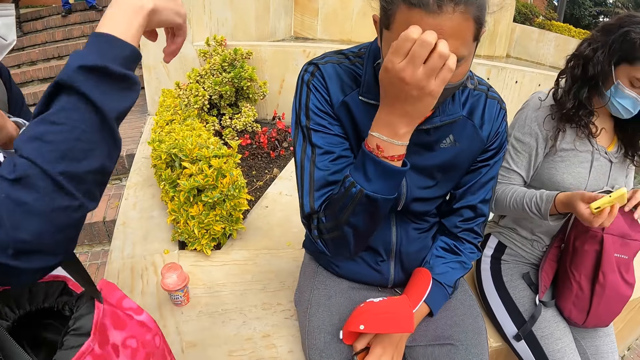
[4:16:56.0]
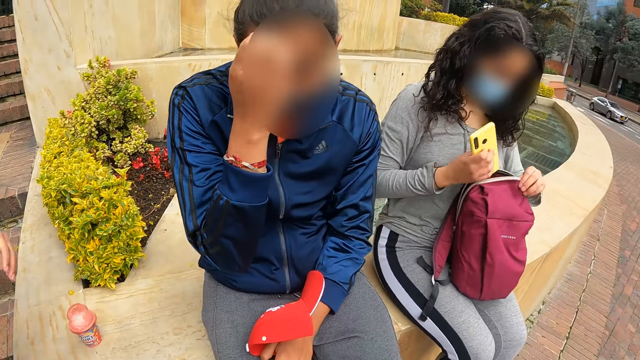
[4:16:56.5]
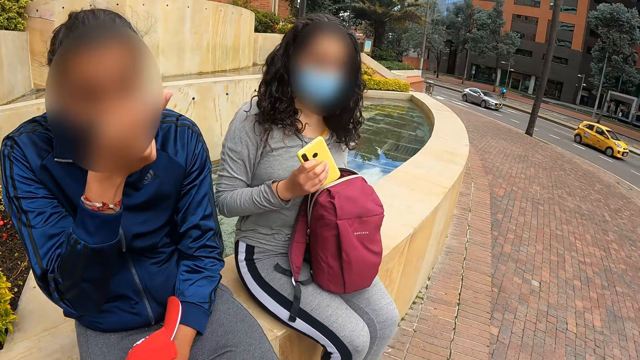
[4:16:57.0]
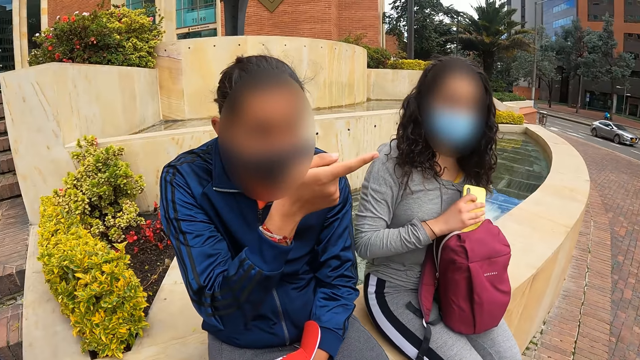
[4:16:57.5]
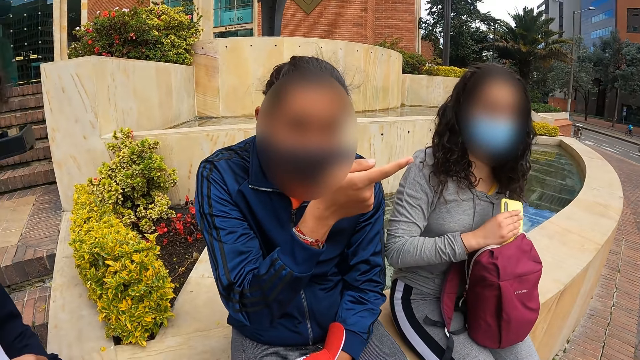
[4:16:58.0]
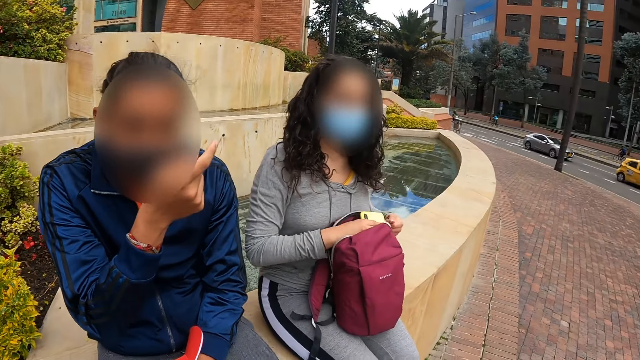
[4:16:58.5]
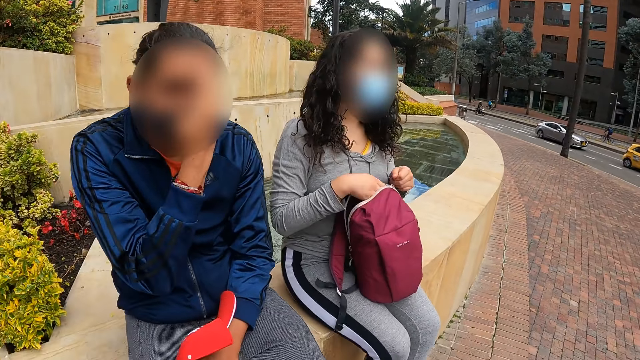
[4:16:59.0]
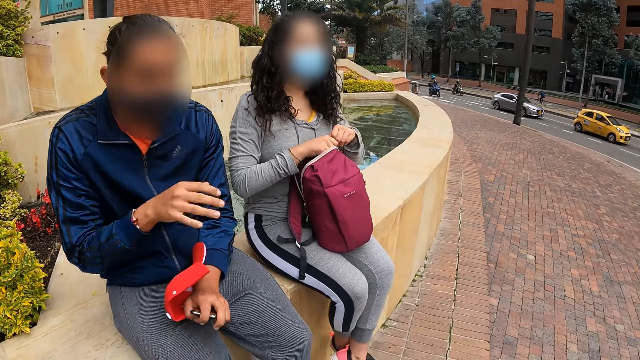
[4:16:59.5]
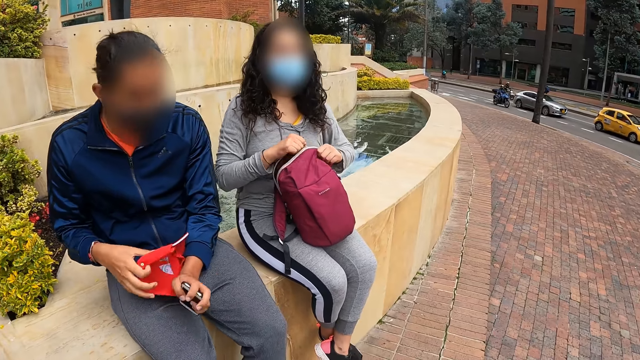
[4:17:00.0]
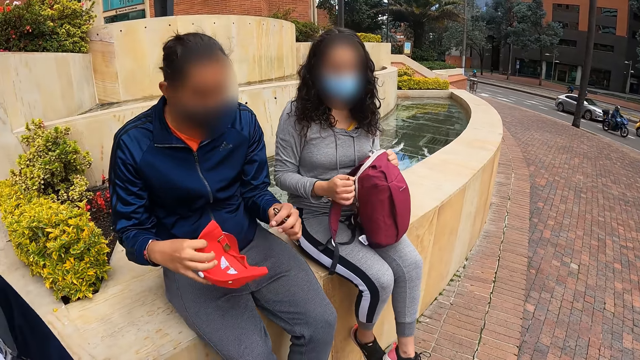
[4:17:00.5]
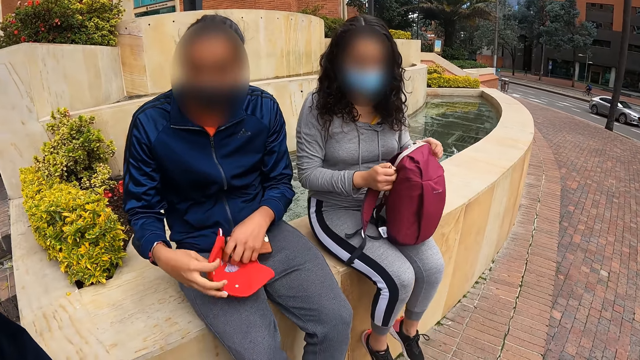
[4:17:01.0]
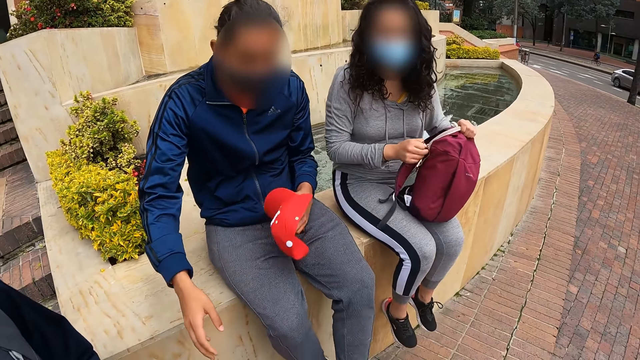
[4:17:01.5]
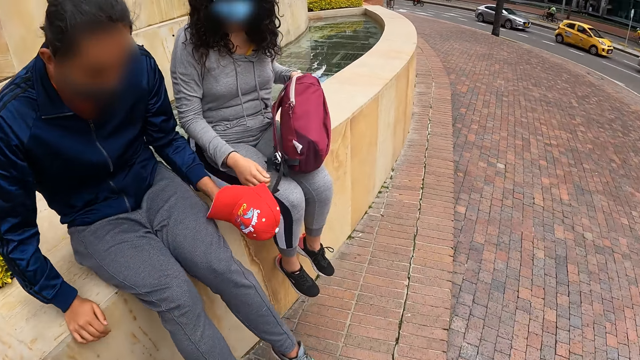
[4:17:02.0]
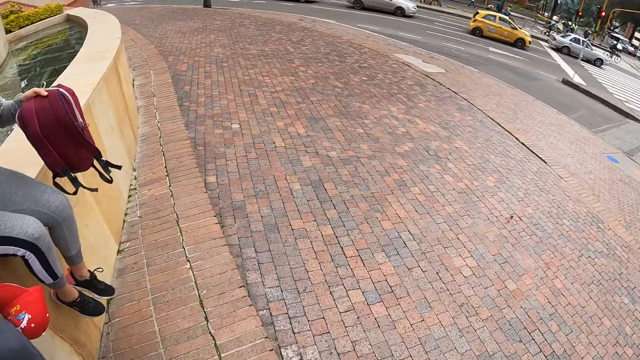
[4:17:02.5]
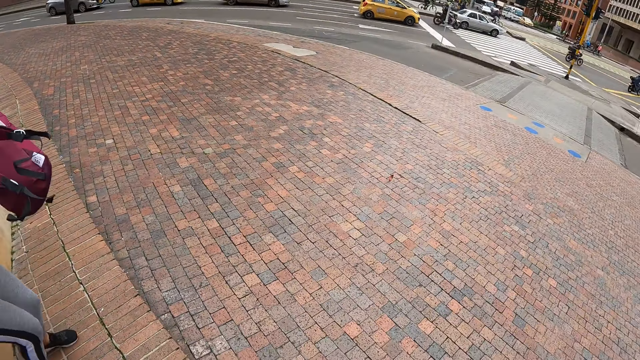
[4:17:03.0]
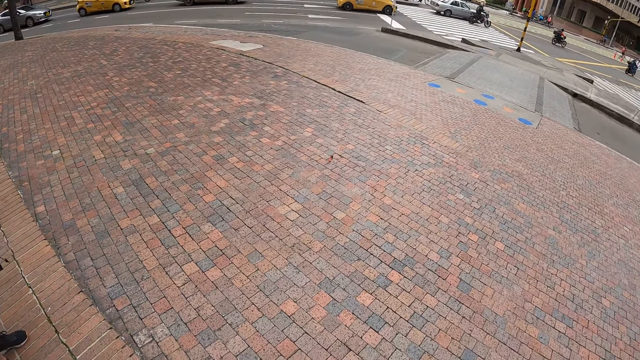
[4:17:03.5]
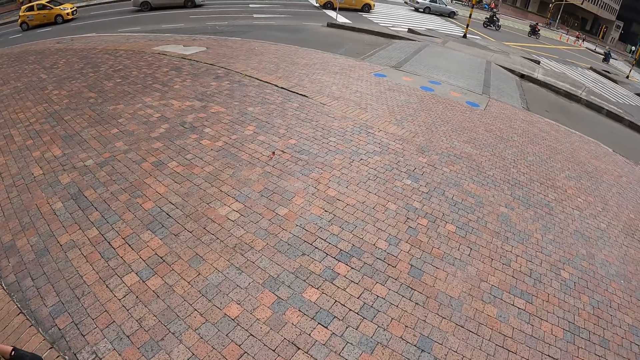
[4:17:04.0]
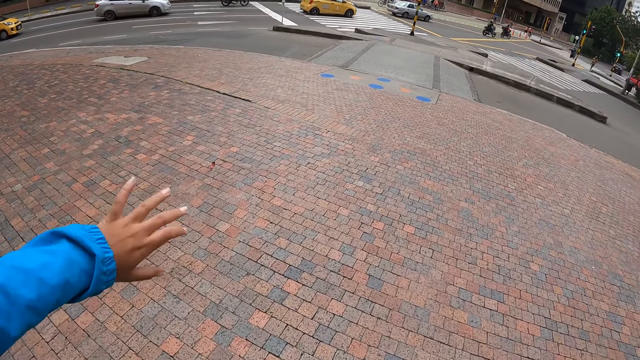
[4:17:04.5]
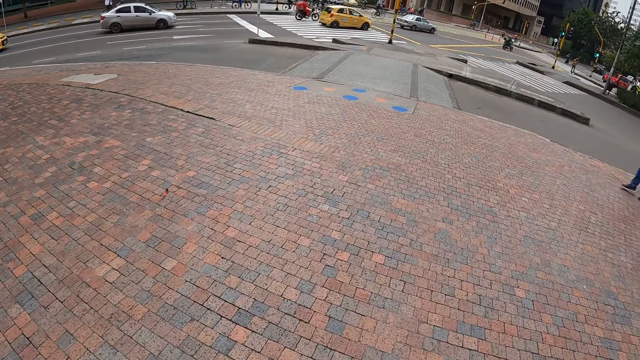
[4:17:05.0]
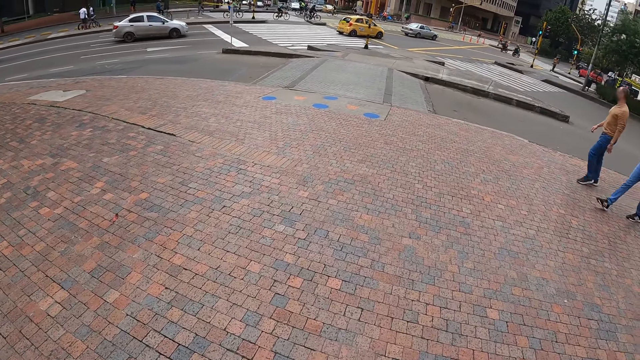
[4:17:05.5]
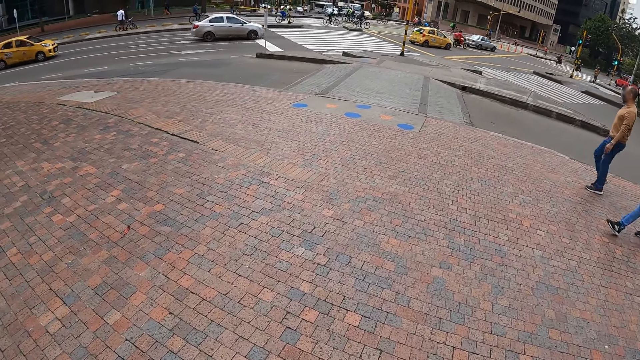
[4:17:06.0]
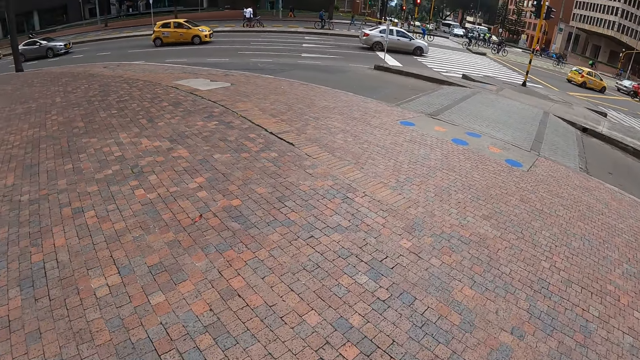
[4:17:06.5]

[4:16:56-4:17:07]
The man touches his face with his right hand. A woman puts a phone in a bag on her lap with her right hand. The woman zips the bag on her lap with her left hand. The woman zips the bag on her lap with her right hand. The woman holds the bag with her left hand. The man picks up a cap from his lap with his right hand. The man passes the cap in his right hand to his left hand. The man stands from the lawn fence. The woman stands from the lawn fence. The camera wearer walks around.

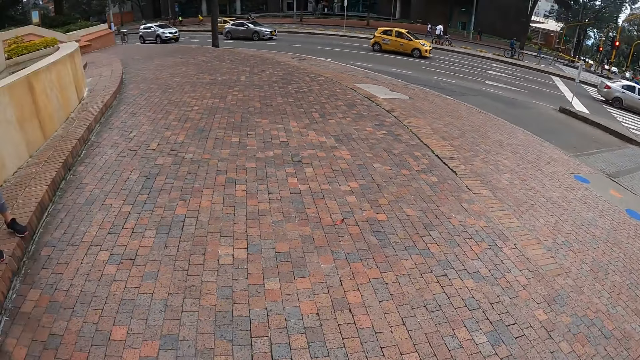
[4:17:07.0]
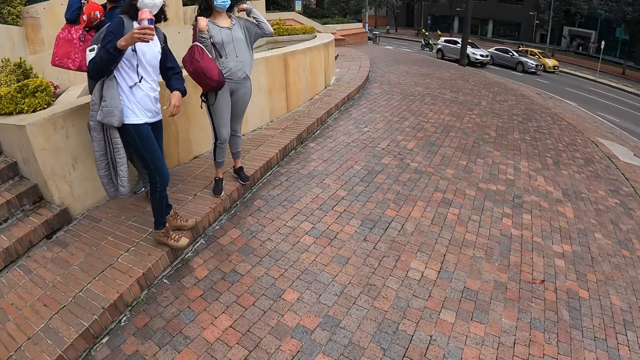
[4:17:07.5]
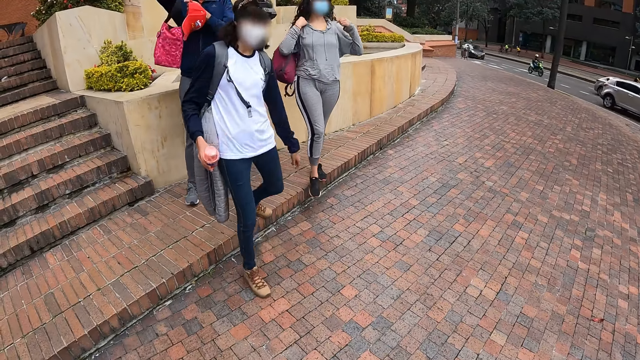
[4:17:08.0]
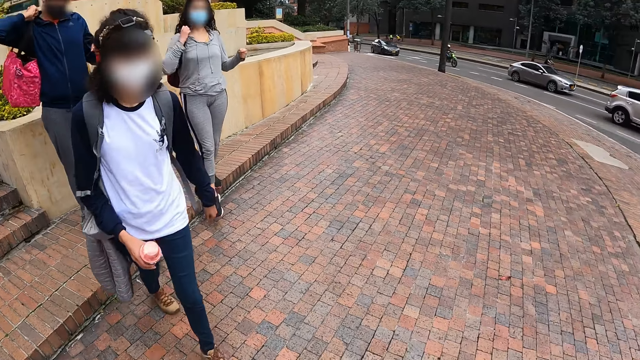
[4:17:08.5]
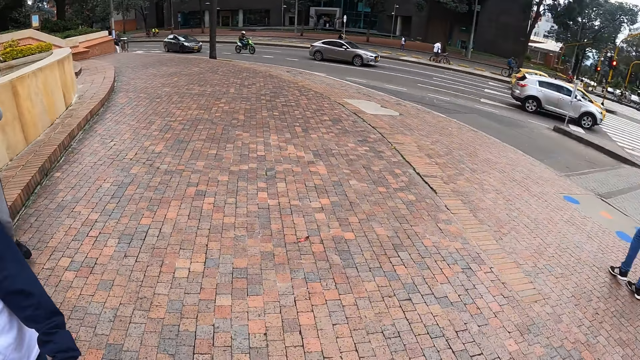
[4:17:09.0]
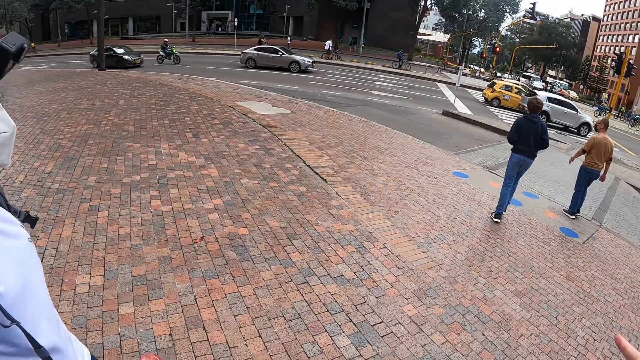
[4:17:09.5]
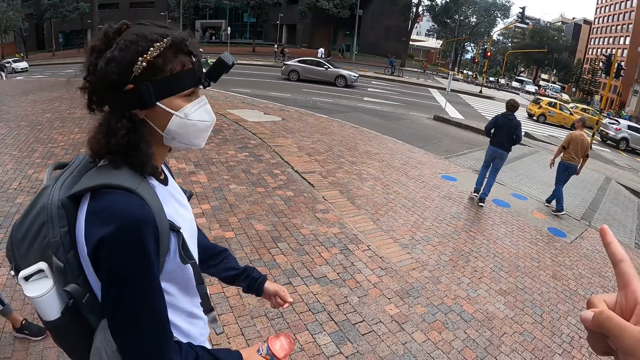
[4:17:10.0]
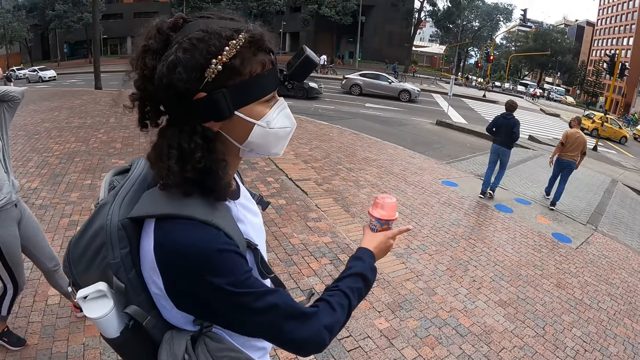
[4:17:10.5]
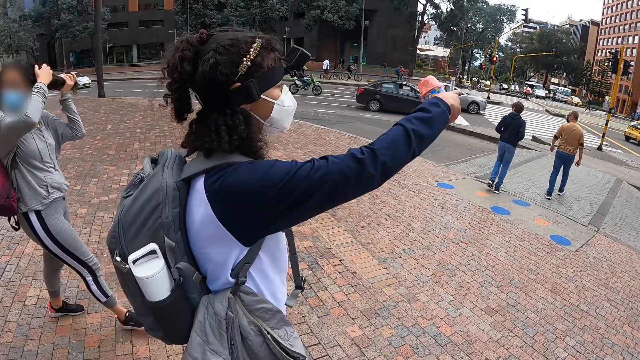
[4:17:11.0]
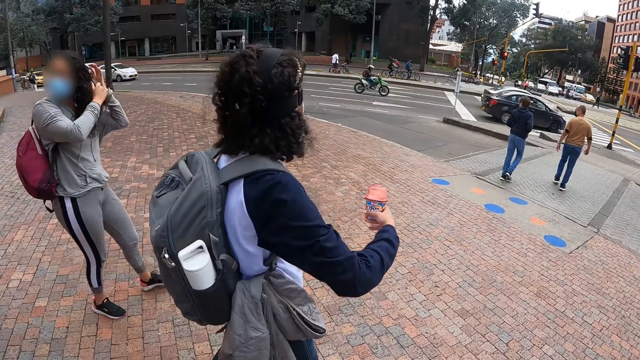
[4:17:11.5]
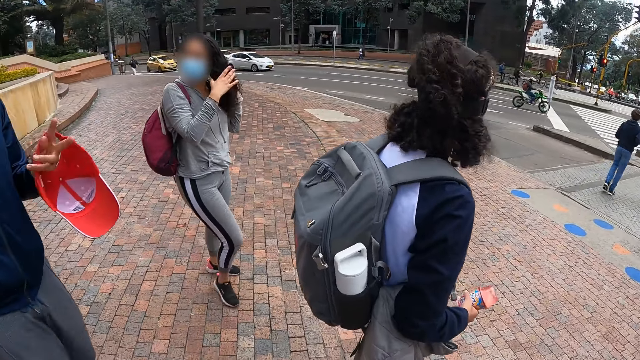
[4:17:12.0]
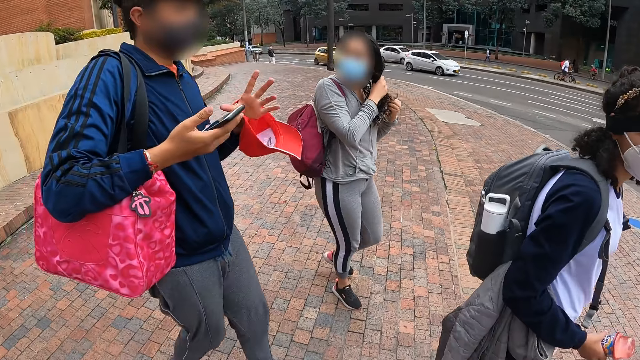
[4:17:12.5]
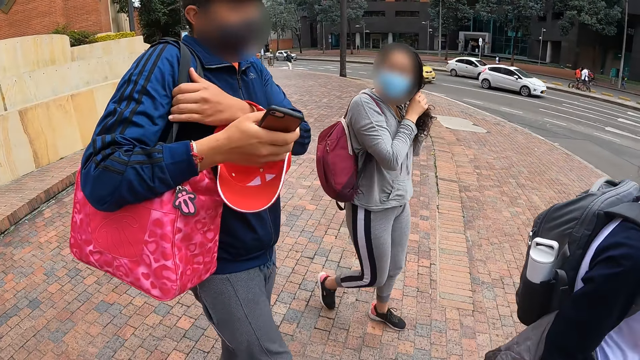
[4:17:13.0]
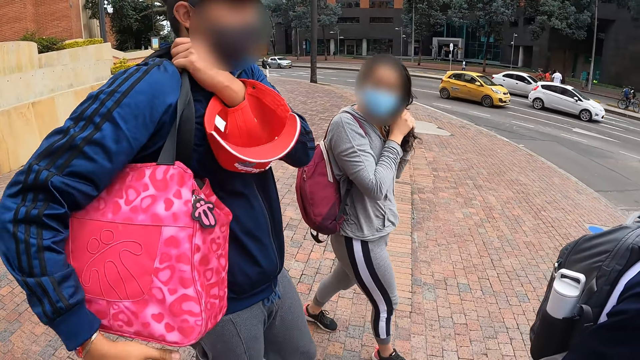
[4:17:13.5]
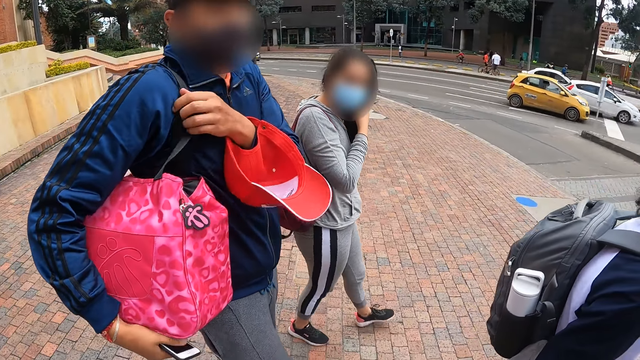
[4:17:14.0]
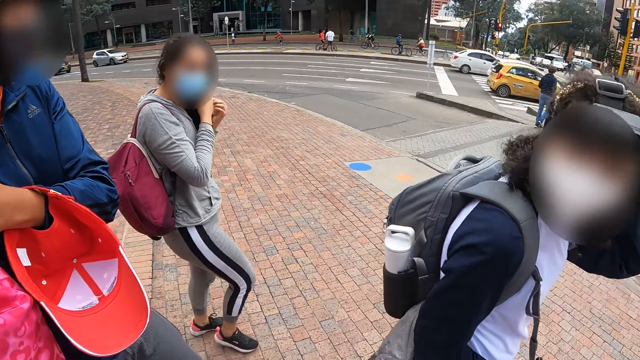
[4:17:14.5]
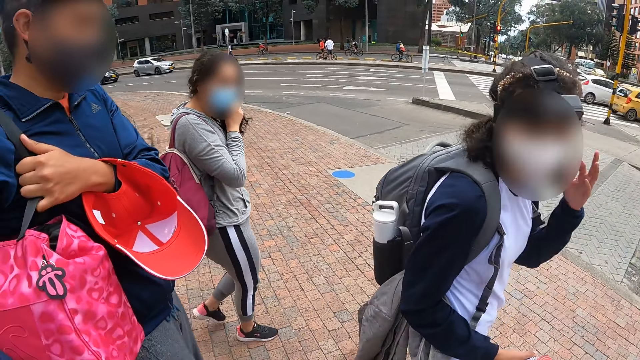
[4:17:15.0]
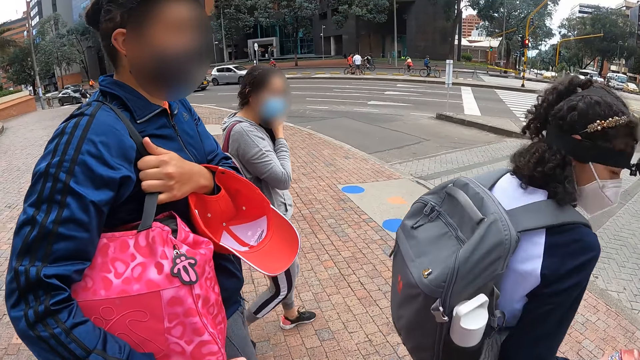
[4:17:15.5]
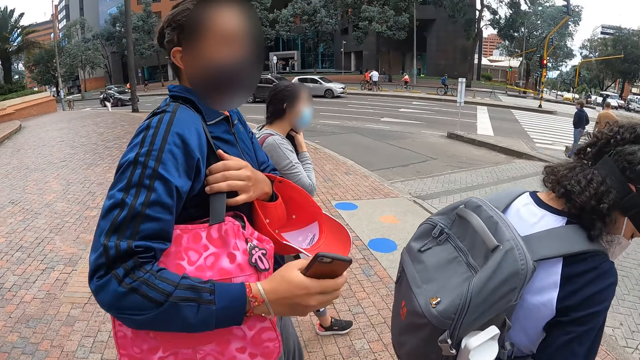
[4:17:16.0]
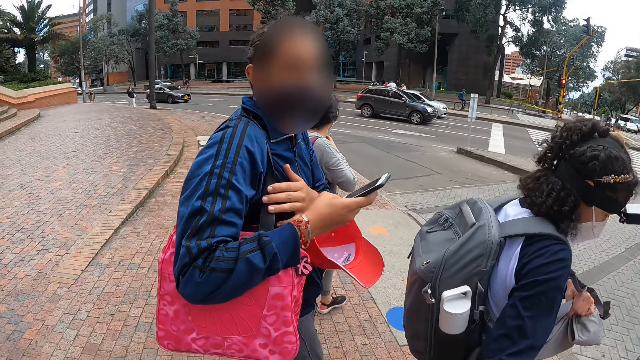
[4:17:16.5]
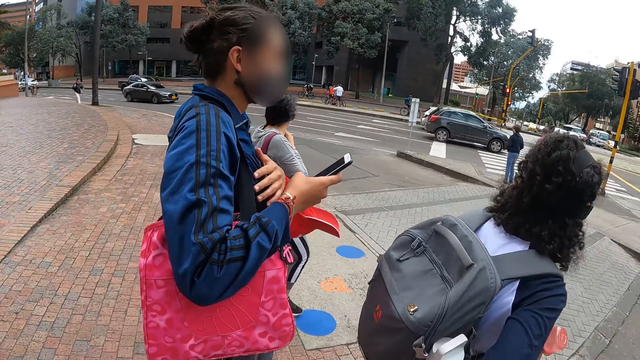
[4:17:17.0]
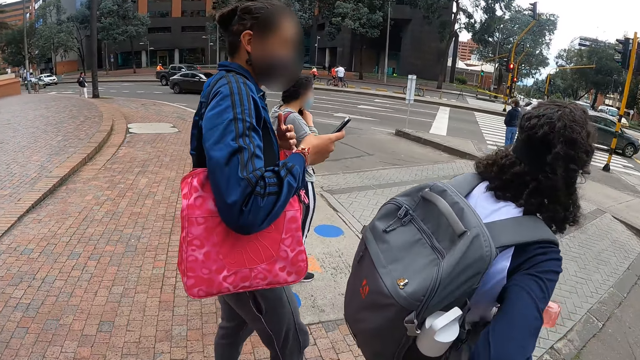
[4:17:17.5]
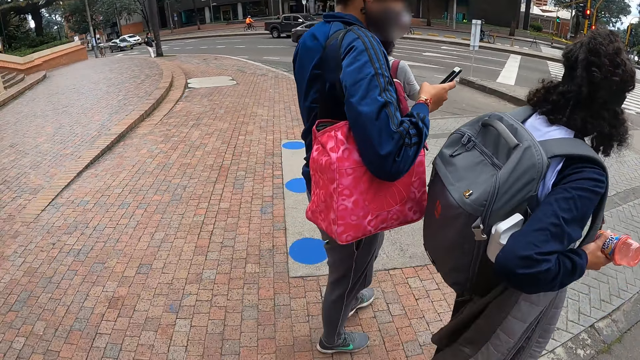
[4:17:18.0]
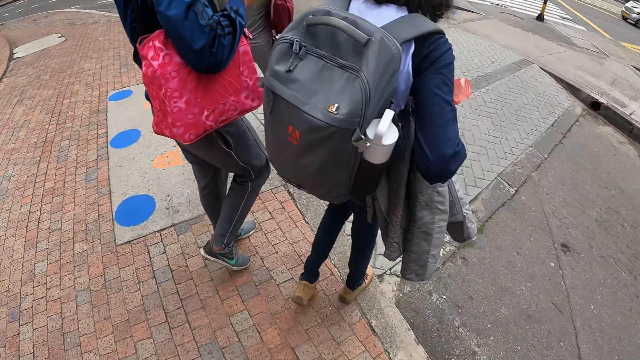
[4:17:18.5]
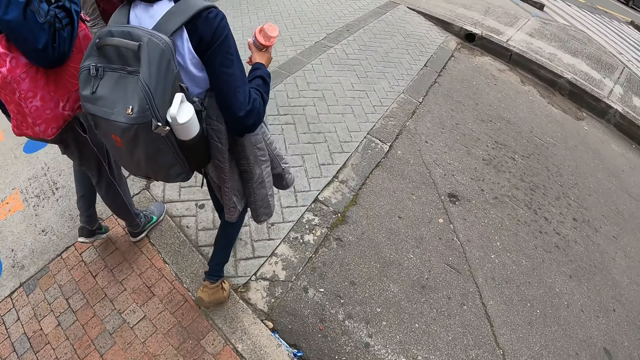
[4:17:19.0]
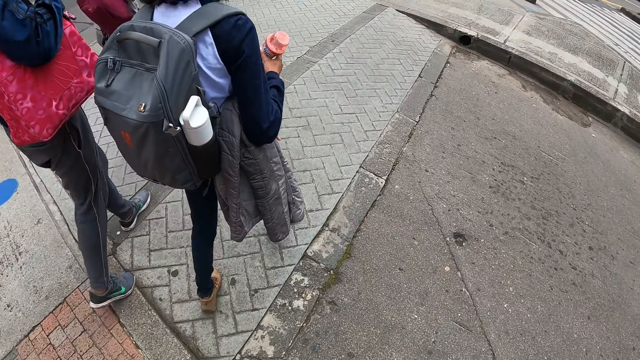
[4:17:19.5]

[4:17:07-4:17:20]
The woman carries the bag on her right shoulder with her right hand. The camera wearer looks around. They interact with another woman. The first woman weaves her hair with both hands. The camera wearer walks through a walkway with the other woman, the man and the first woman. The man adjusts the bag on his shoulder with both hands. The other woman removes her left hand from her hair.
